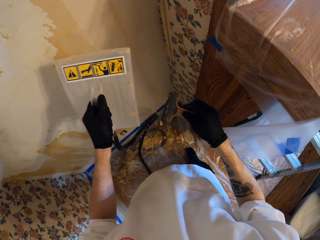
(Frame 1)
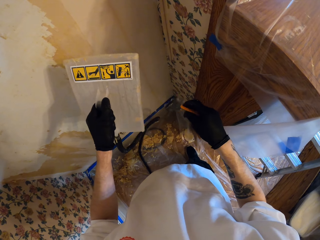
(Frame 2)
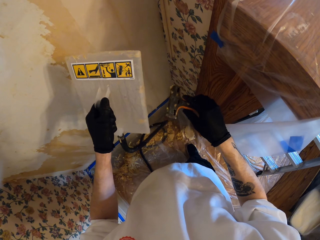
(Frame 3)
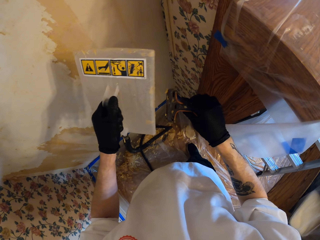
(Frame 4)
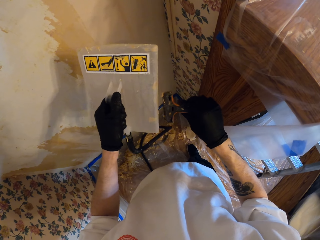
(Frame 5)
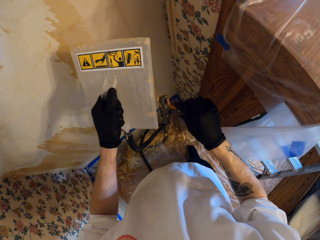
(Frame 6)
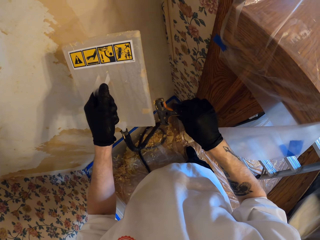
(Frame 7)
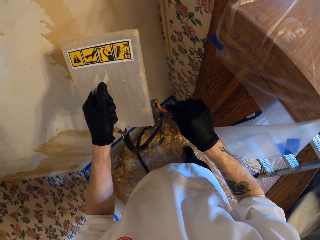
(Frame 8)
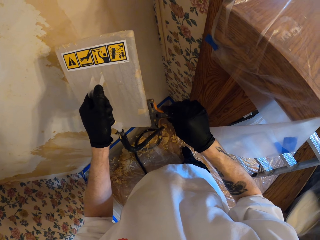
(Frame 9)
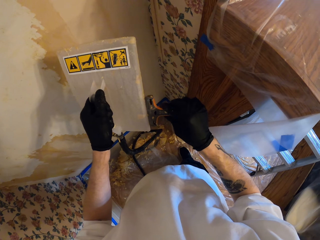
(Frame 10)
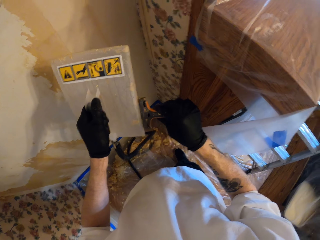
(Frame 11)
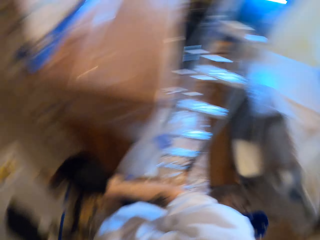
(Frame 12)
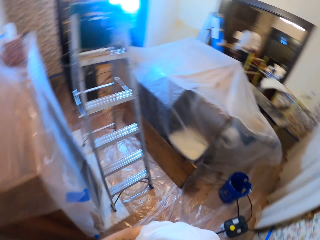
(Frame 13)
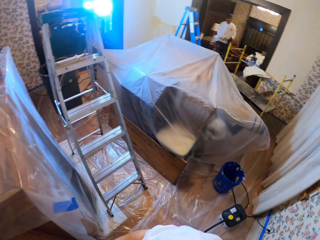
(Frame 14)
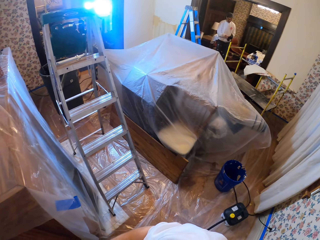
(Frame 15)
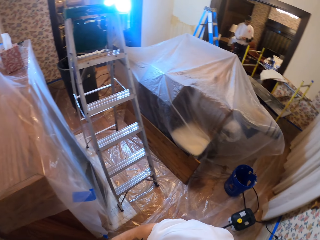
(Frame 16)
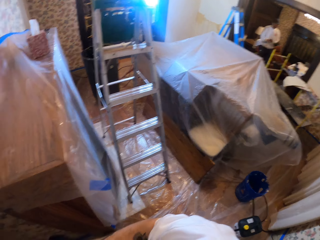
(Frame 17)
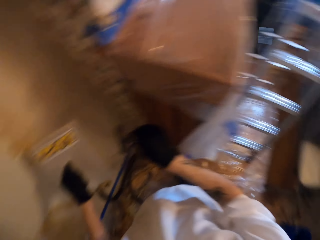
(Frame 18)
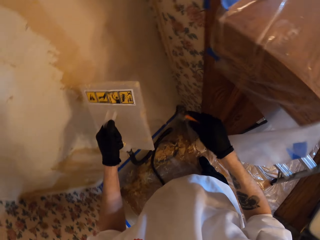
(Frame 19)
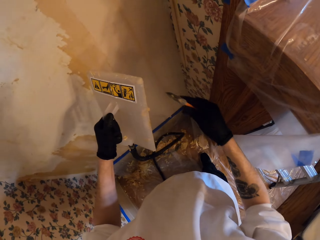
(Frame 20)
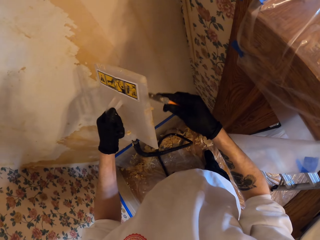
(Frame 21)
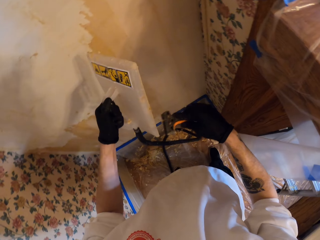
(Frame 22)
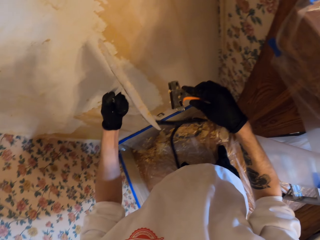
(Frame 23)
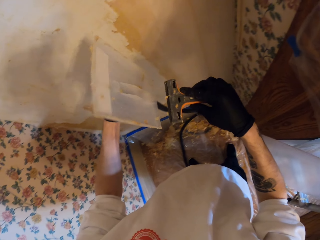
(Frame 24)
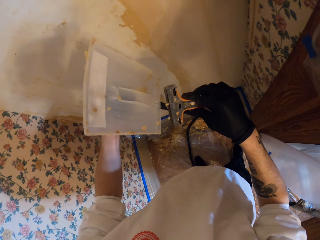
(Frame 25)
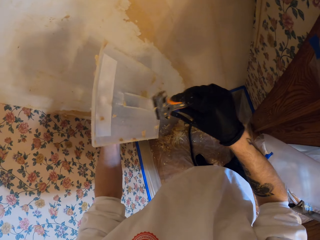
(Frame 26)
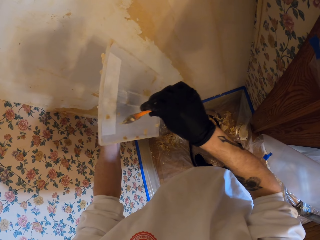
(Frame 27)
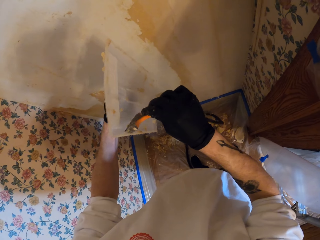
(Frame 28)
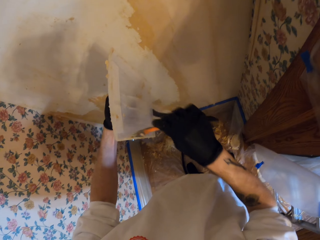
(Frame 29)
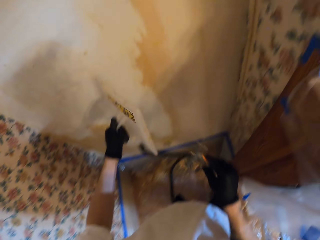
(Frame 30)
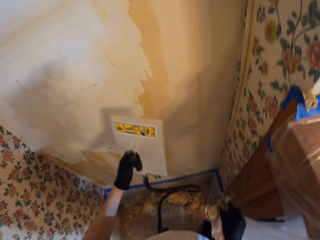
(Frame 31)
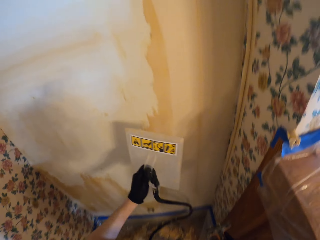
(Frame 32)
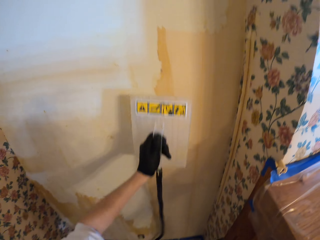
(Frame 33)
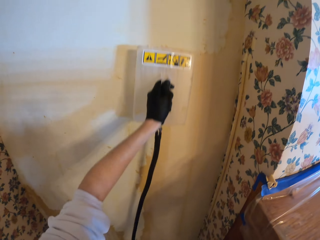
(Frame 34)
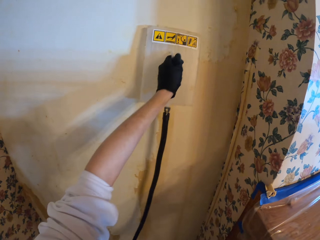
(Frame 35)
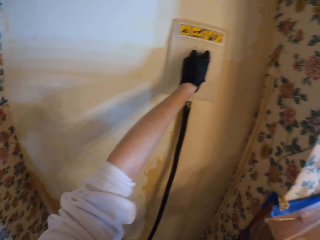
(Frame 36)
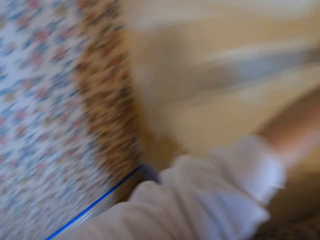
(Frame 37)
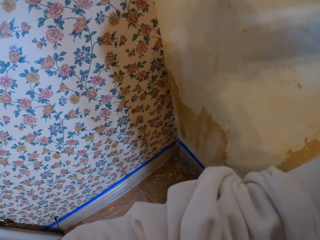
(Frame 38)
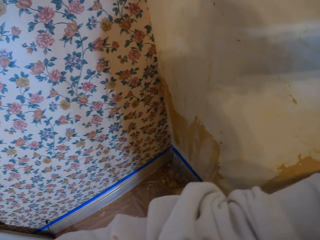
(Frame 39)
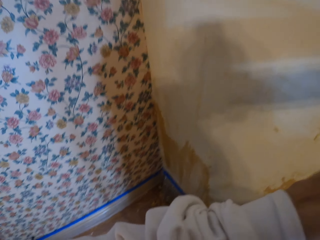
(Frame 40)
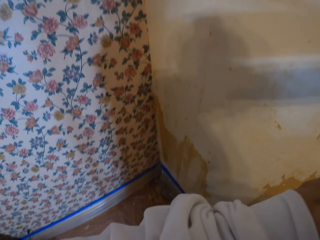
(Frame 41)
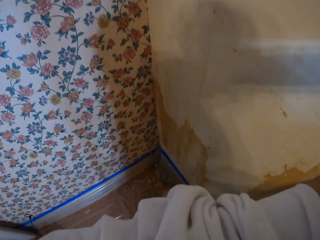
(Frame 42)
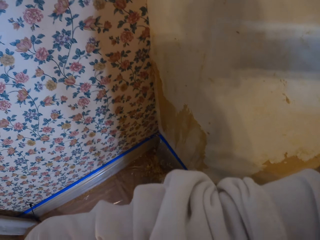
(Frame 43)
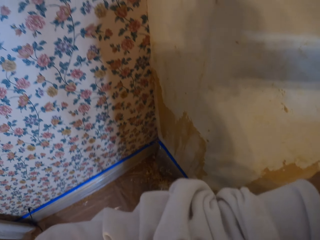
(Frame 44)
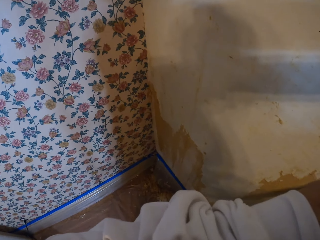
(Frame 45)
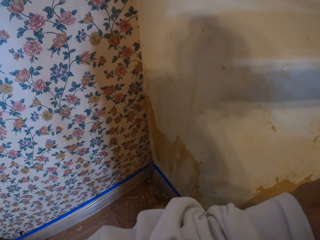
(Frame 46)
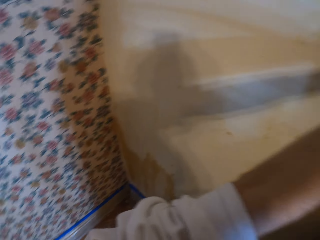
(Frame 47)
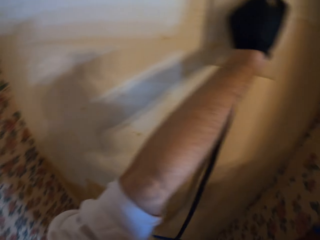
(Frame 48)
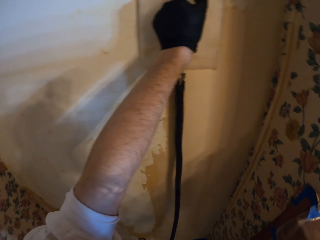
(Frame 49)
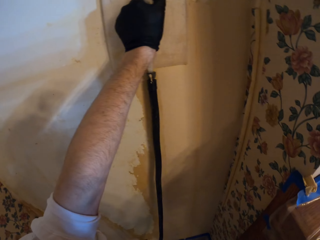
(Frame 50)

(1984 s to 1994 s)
The camera wearer turns around. They remove paint from the wallpaper steamer. They use the wallpaper steamer. They put the wallpaper steamer on the wall. They turn around.

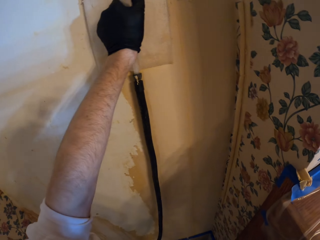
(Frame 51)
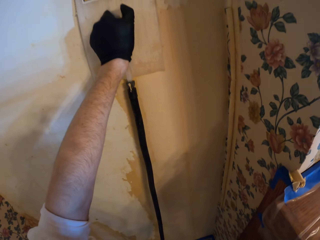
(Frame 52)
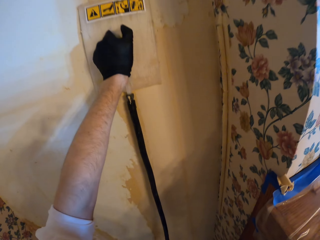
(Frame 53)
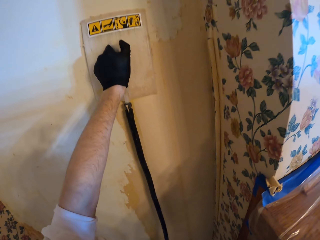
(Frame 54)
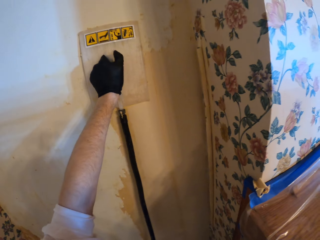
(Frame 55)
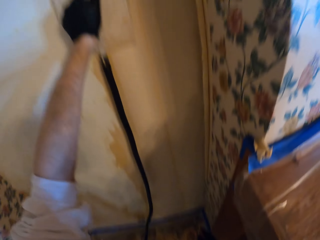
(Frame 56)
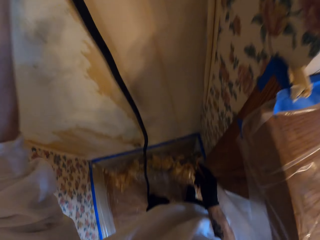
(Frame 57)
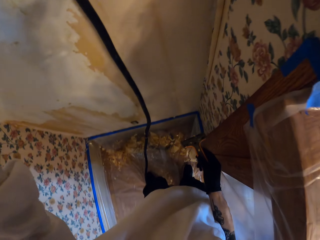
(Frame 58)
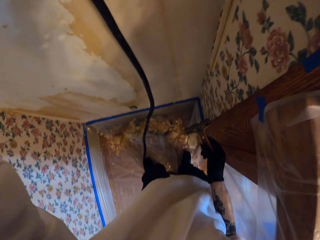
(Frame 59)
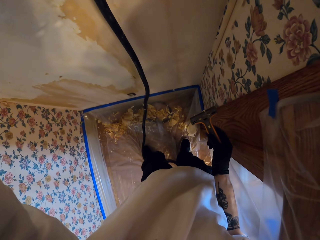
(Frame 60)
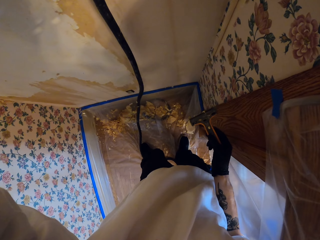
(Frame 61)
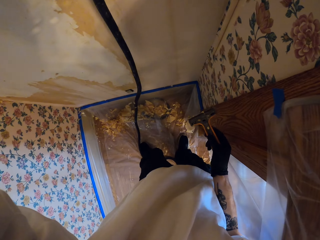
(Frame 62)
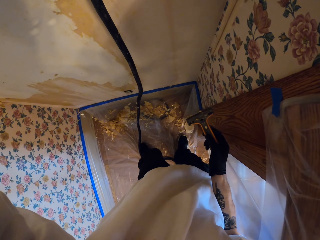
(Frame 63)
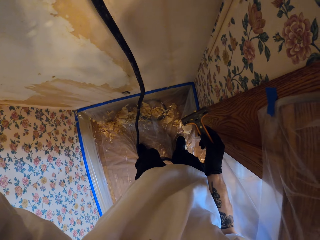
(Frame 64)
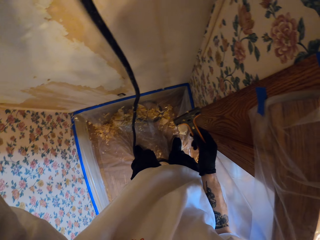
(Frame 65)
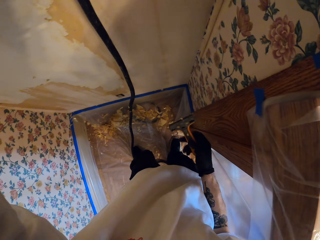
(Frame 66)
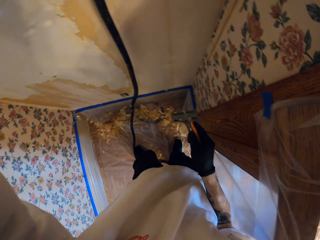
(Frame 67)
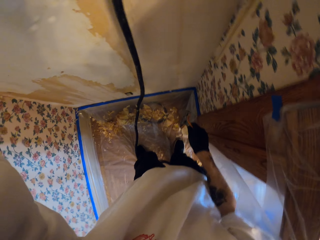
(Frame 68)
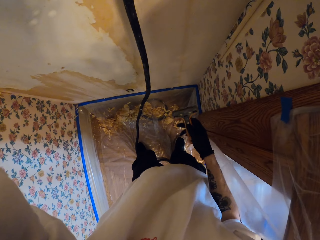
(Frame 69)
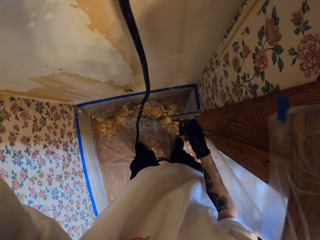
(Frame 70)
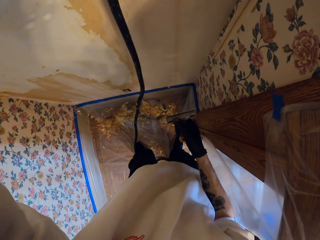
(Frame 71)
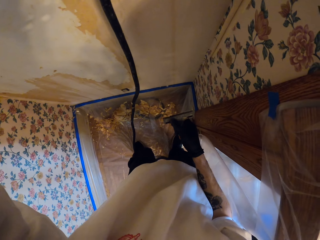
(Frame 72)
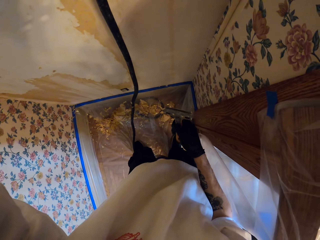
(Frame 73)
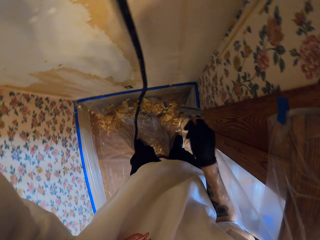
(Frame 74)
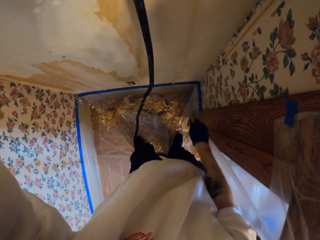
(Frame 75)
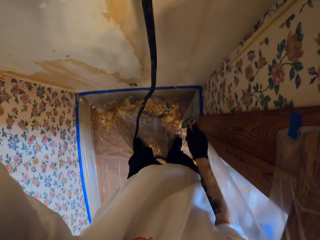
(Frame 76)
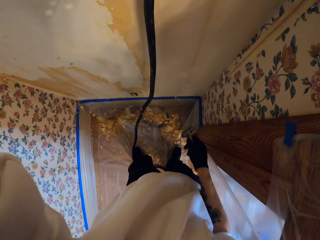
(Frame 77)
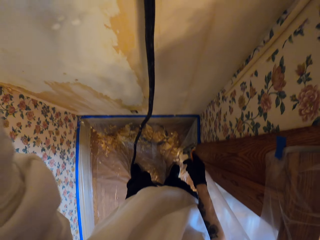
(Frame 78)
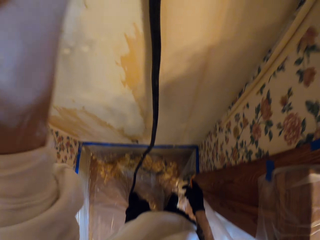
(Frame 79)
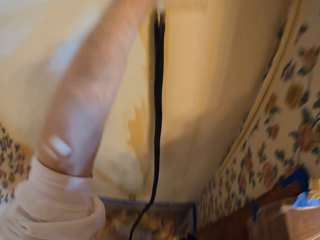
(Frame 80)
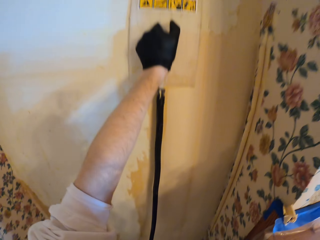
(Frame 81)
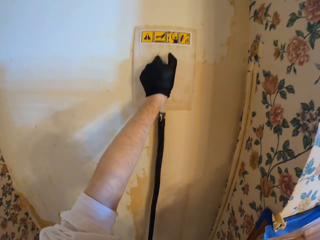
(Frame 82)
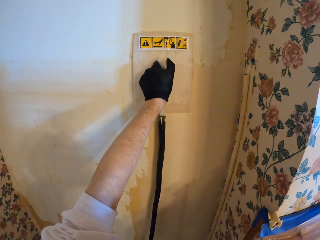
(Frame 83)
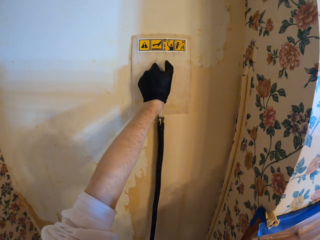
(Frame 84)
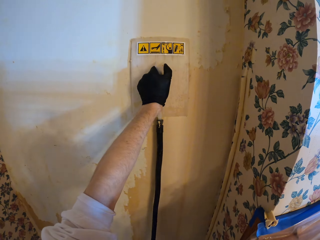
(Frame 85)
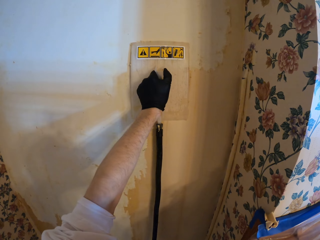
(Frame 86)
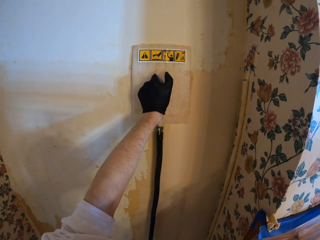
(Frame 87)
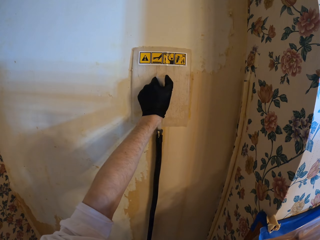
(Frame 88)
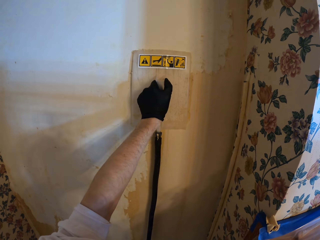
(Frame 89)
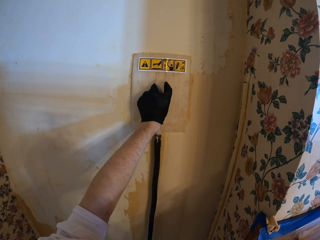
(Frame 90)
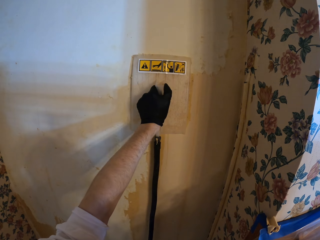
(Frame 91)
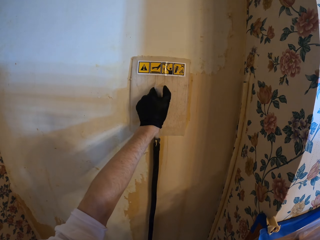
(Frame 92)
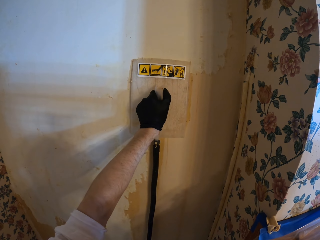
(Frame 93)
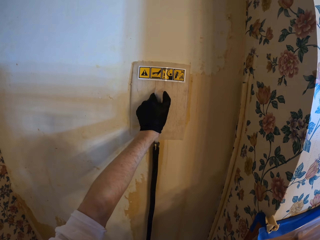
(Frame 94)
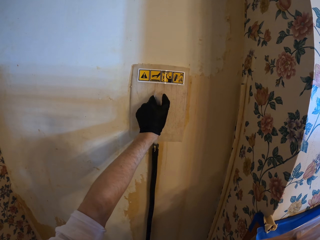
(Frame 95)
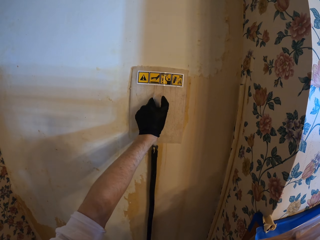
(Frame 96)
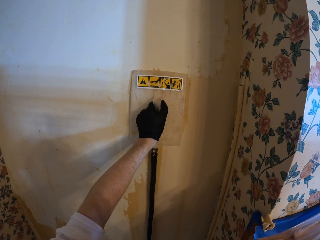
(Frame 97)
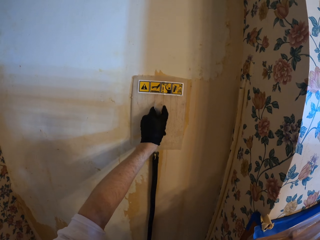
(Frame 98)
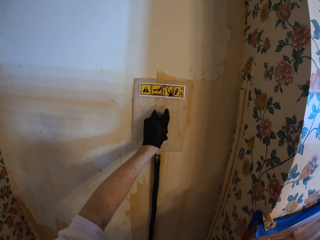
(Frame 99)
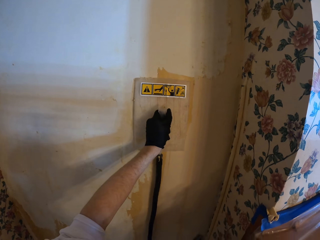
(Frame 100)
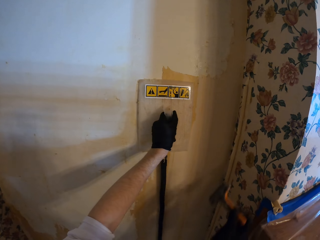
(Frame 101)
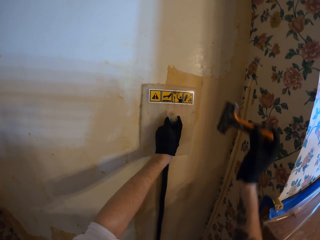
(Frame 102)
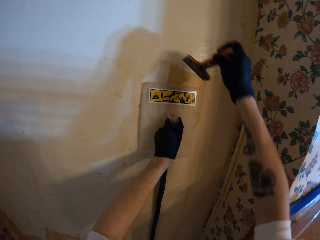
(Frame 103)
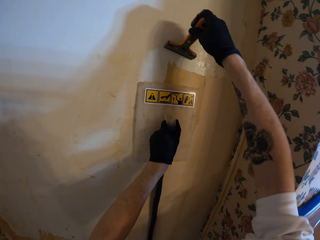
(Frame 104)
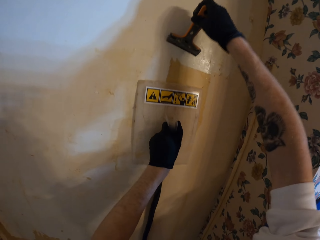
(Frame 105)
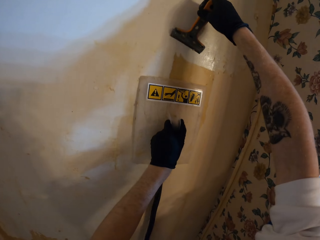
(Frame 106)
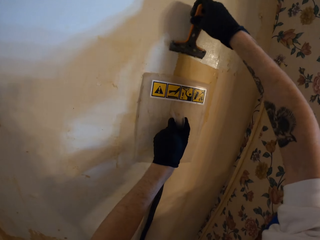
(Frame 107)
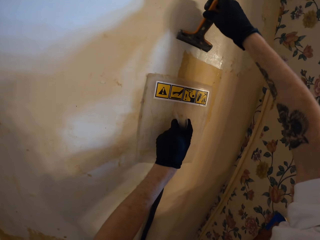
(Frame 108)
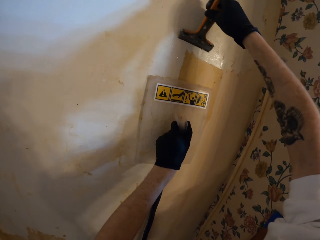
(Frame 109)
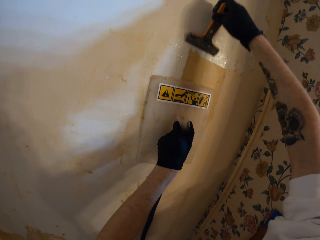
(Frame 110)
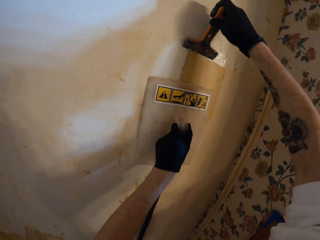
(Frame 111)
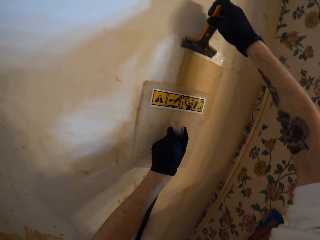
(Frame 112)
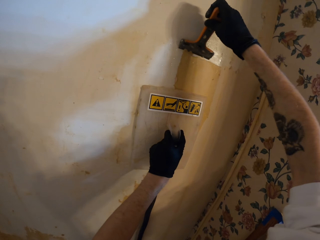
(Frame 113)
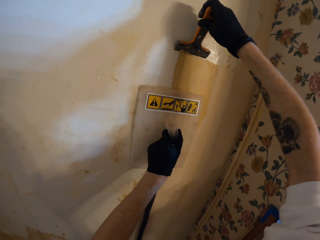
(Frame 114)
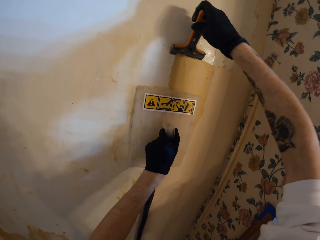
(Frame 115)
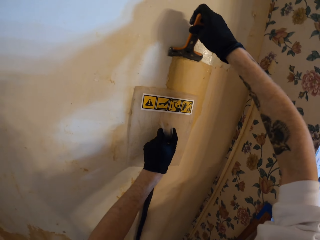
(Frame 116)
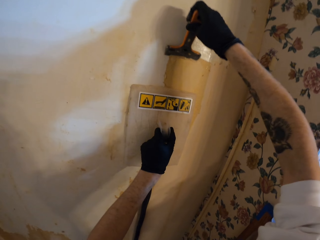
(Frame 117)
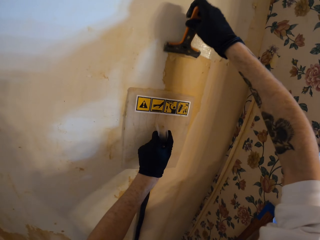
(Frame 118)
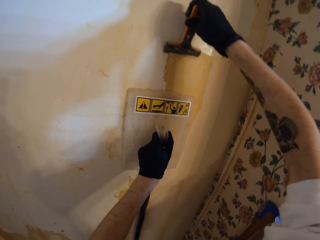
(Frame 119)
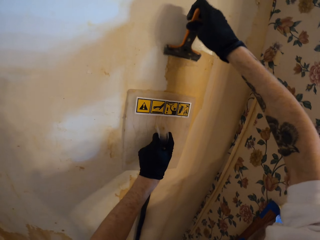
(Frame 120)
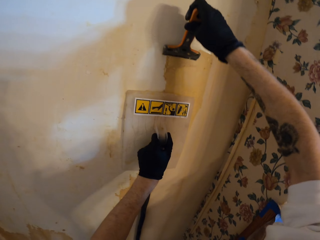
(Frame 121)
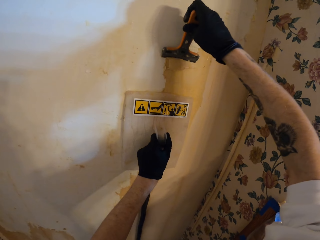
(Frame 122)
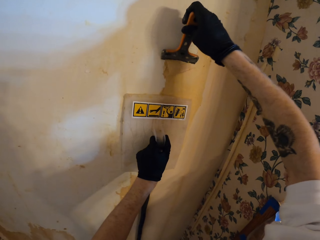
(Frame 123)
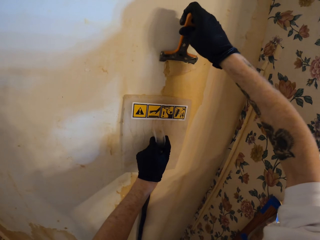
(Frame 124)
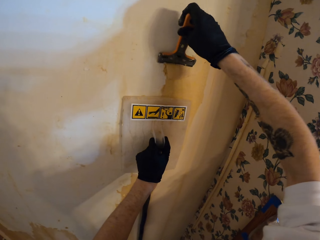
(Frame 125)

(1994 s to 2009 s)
The camera wearer looks at the floor. They shake the paint scraper on the right hand. They look up. They move the wallpaper steamer on the wall. They strip the wallpaper with the scraper. They scrape paint from the wall with the scraping tool. They move the wallpaper steamer on the wall with the left hand. They scrape paint from the wall with the scraping tool.
